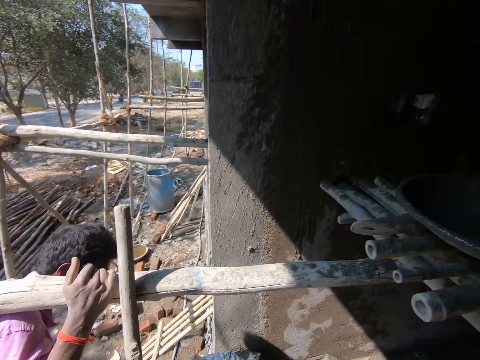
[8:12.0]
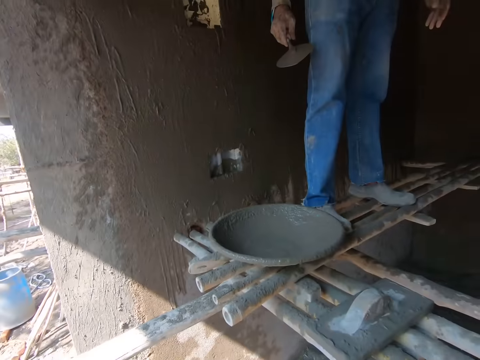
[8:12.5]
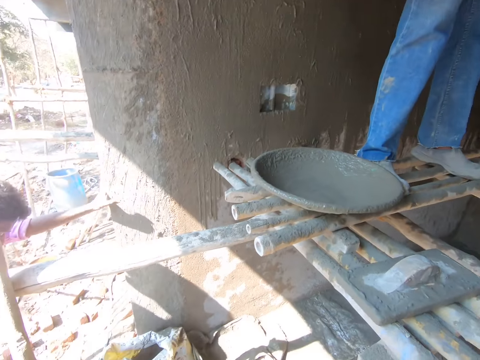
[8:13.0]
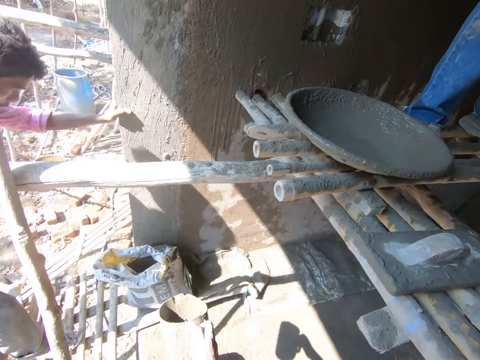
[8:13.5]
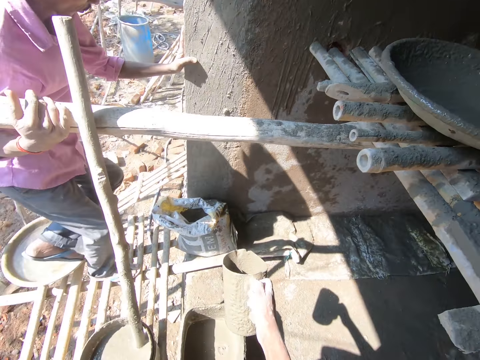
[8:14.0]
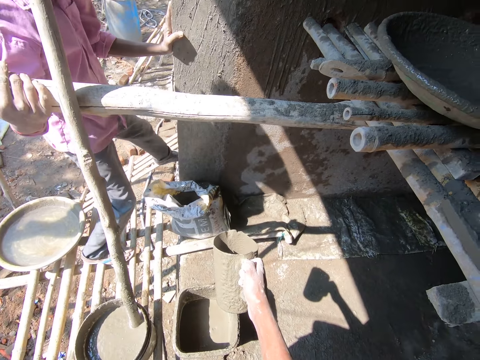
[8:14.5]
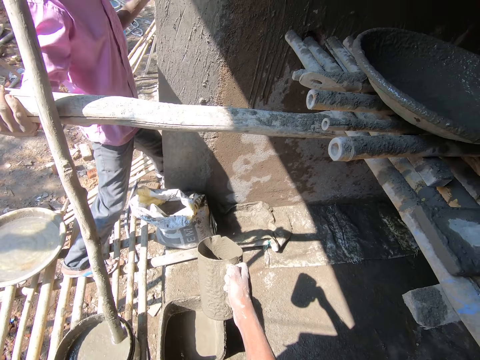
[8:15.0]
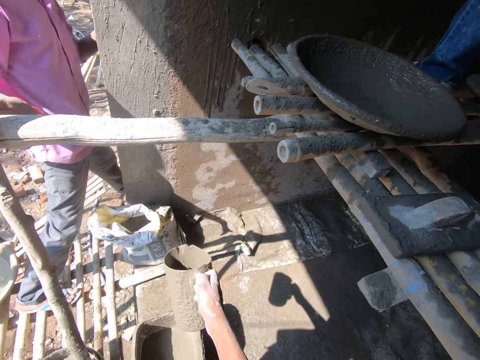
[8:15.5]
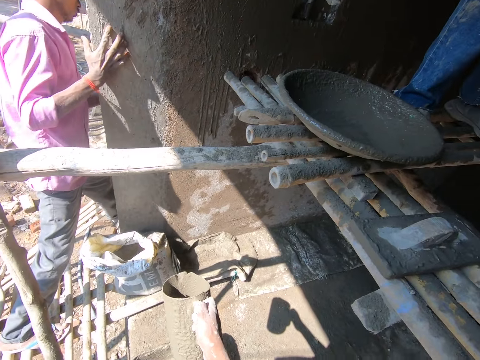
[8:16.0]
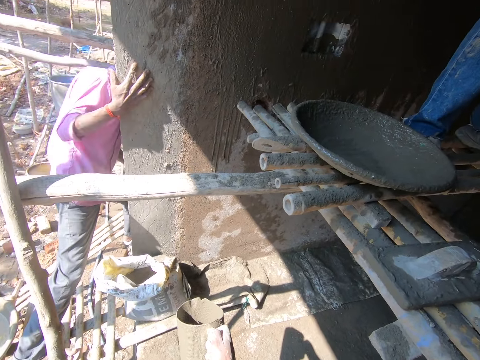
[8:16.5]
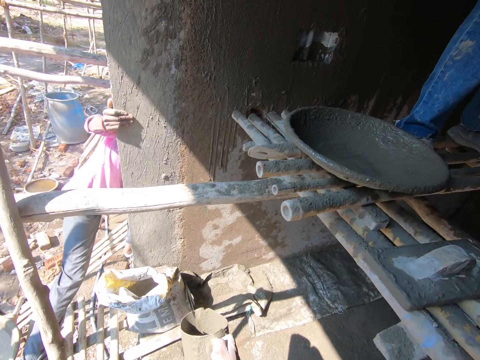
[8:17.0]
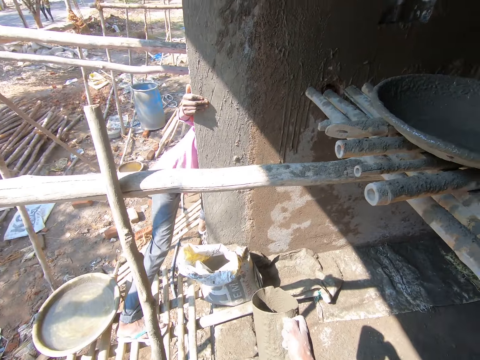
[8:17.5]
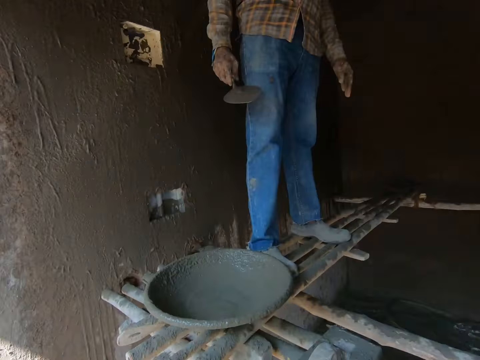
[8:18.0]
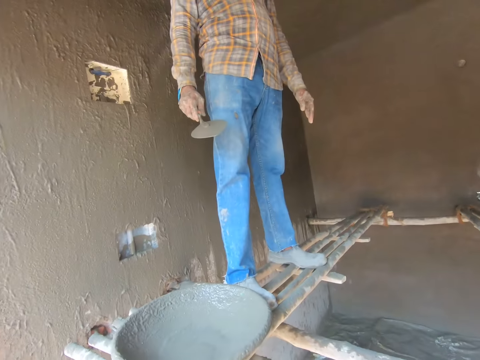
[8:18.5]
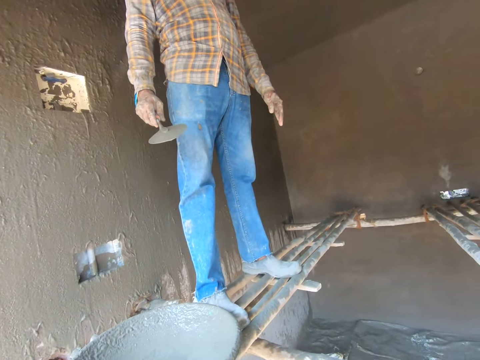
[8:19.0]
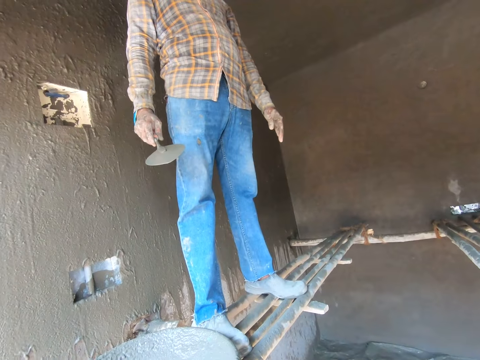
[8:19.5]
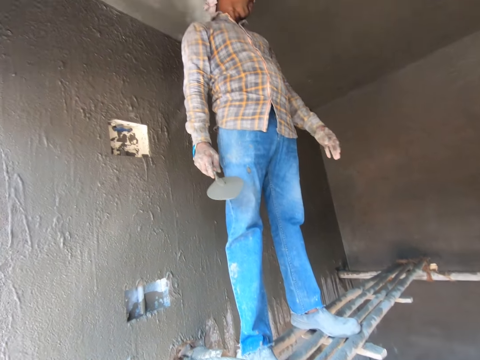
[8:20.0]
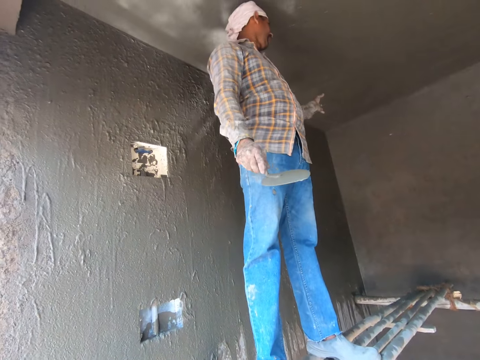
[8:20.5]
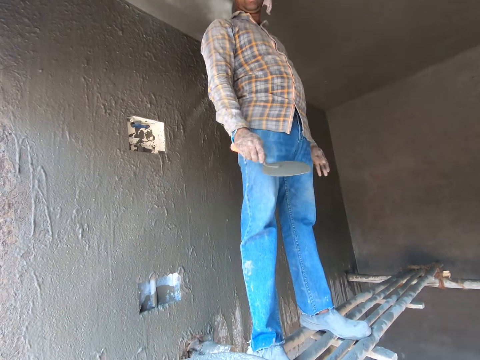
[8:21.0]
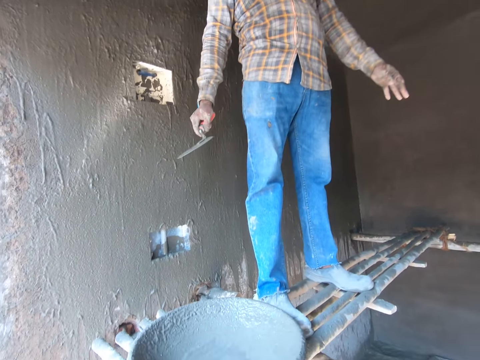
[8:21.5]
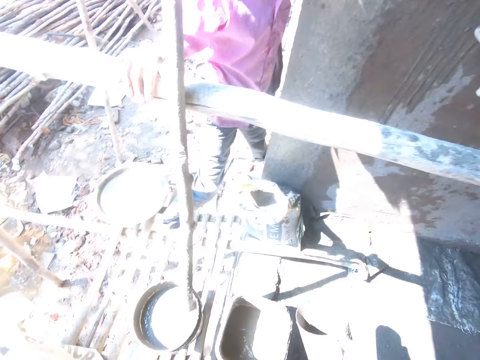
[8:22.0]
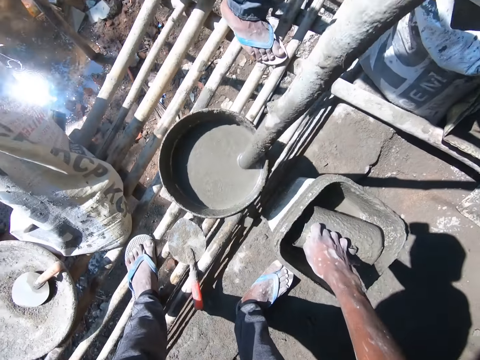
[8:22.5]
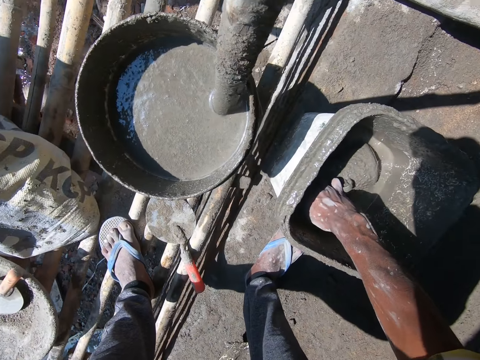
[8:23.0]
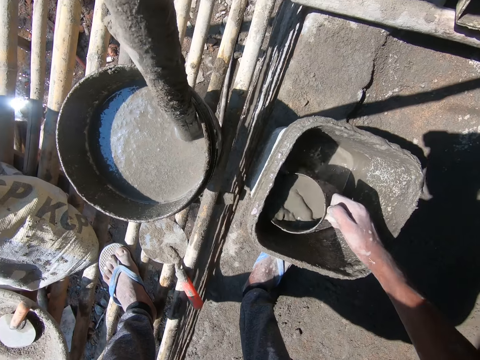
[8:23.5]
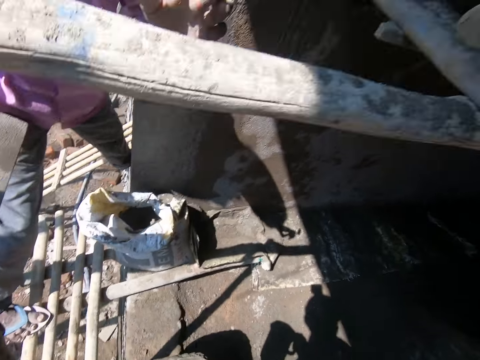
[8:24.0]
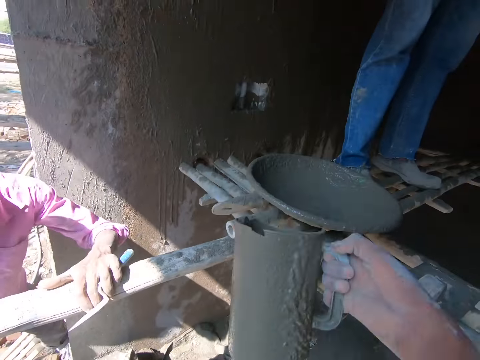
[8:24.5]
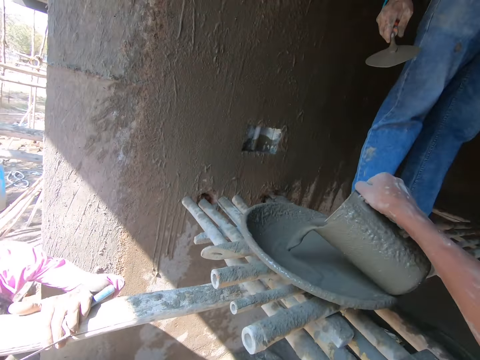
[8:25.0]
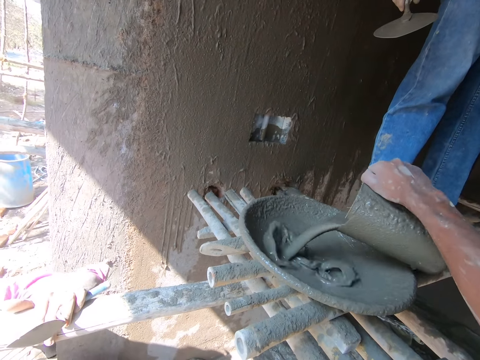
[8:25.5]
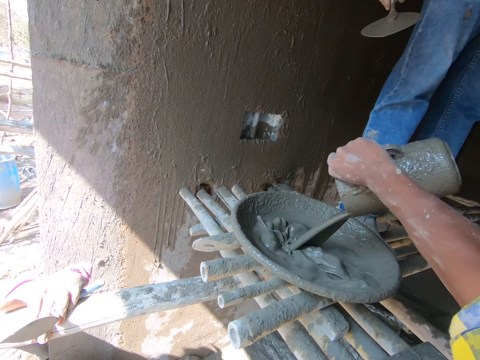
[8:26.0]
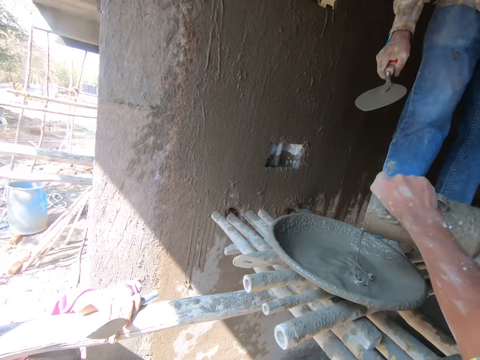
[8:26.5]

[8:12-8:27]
The camera wearer looks around the room. A person talks with the person next to him. The camera wearer interacts with a person. They fetch the mixture or mortar with the jug from the bucket and pour the mixture in the cement mixing bowl or tray.

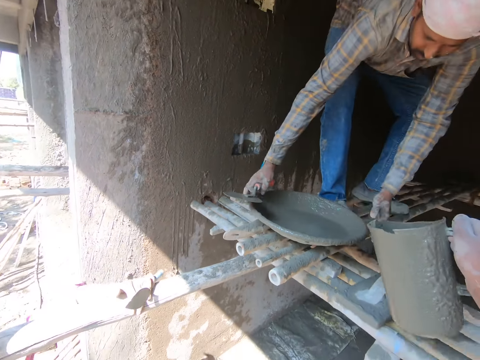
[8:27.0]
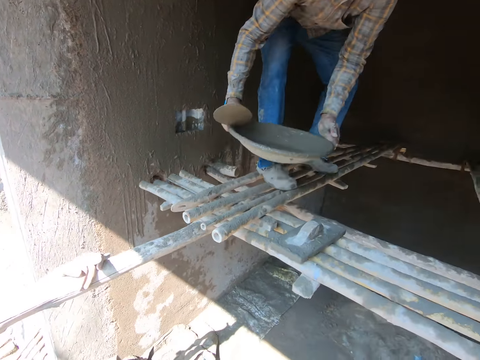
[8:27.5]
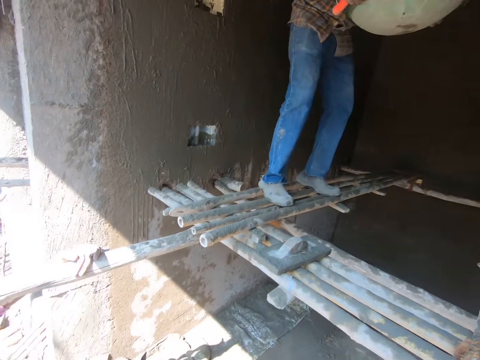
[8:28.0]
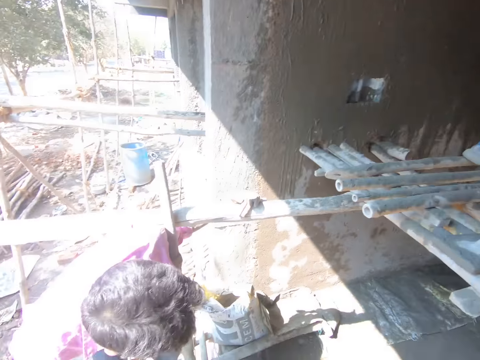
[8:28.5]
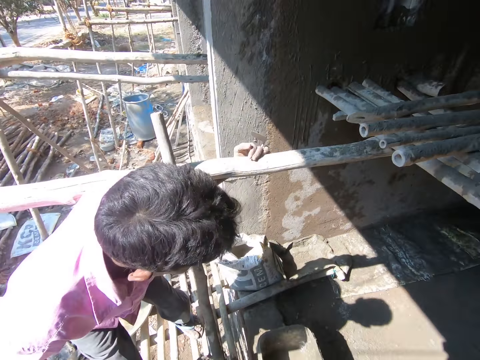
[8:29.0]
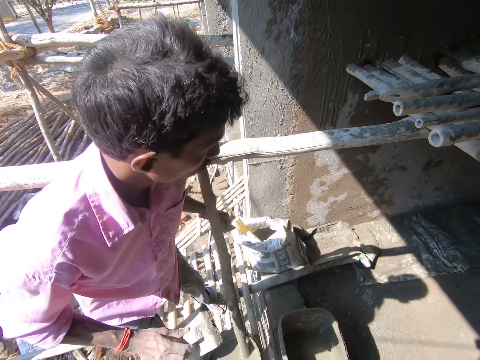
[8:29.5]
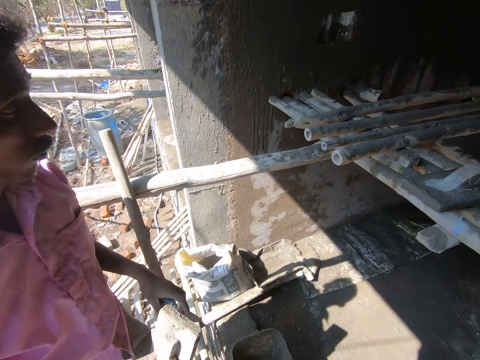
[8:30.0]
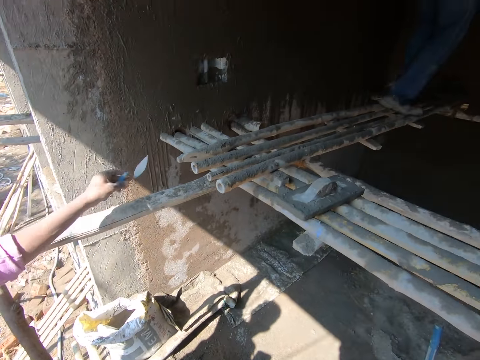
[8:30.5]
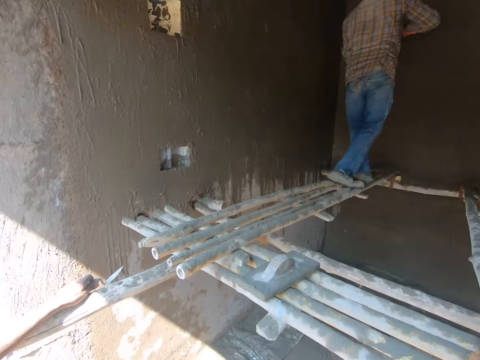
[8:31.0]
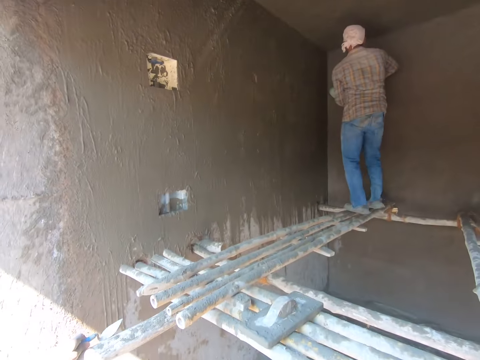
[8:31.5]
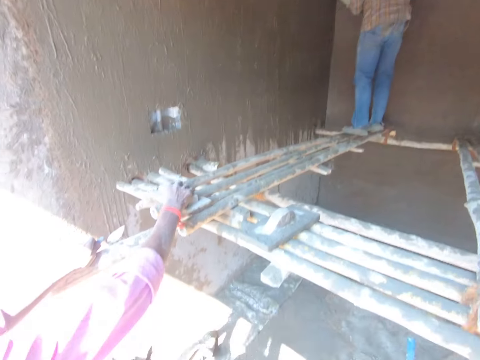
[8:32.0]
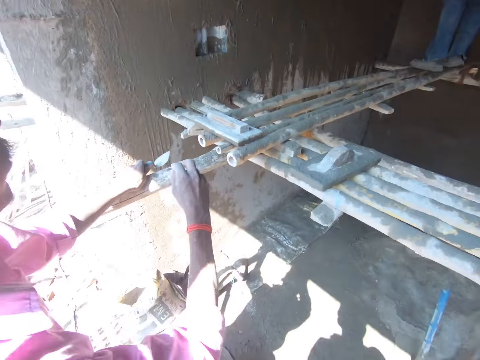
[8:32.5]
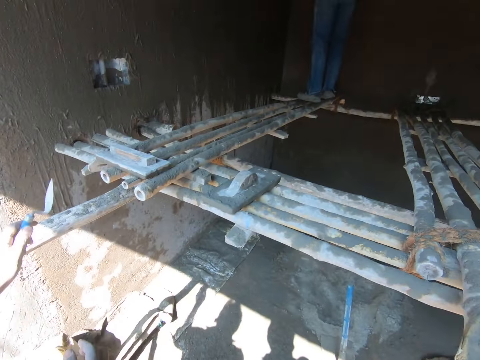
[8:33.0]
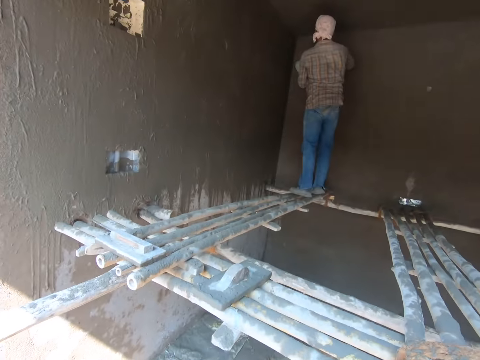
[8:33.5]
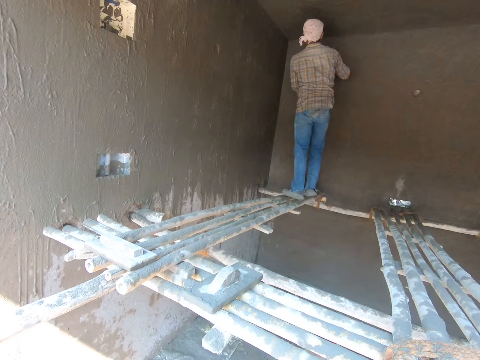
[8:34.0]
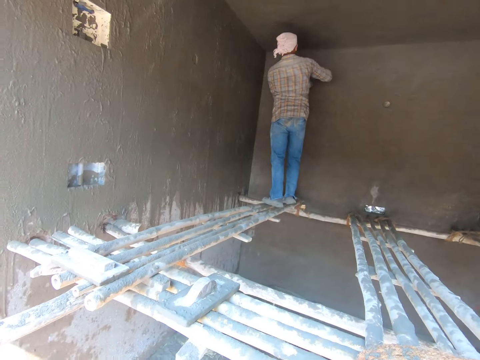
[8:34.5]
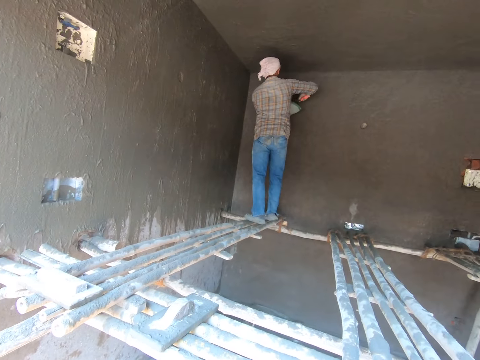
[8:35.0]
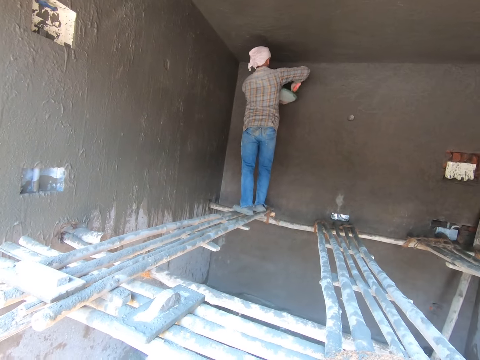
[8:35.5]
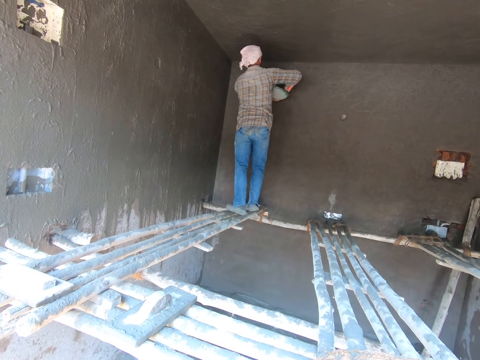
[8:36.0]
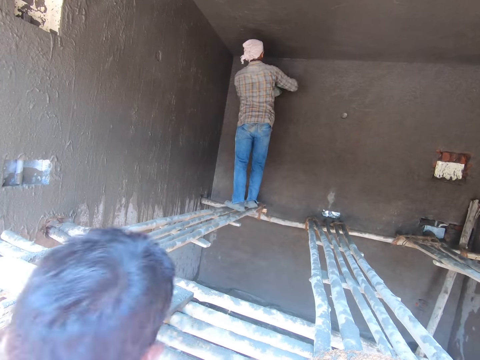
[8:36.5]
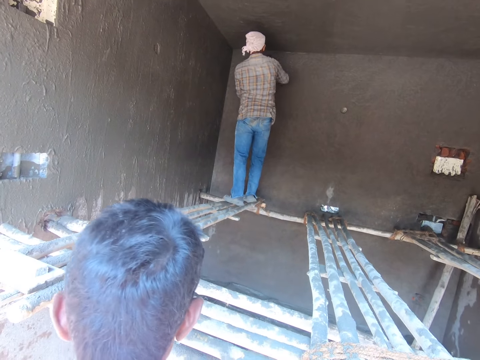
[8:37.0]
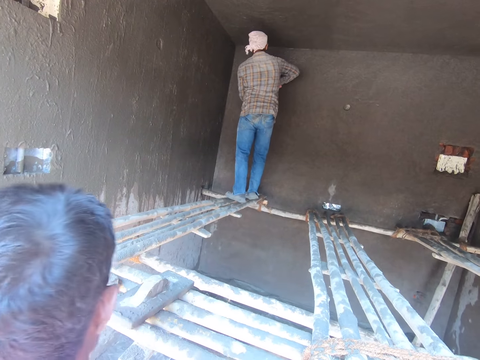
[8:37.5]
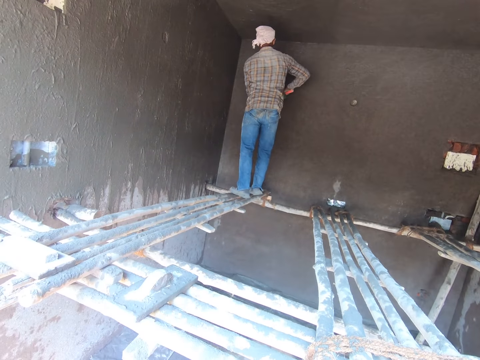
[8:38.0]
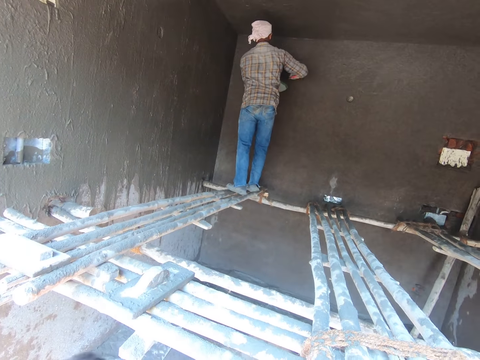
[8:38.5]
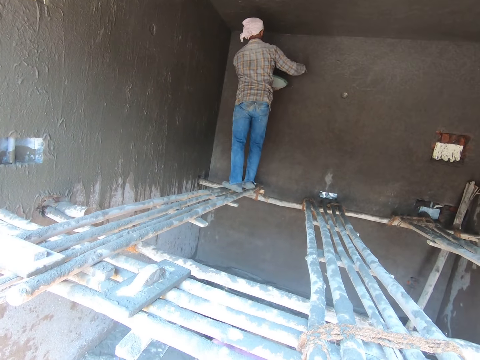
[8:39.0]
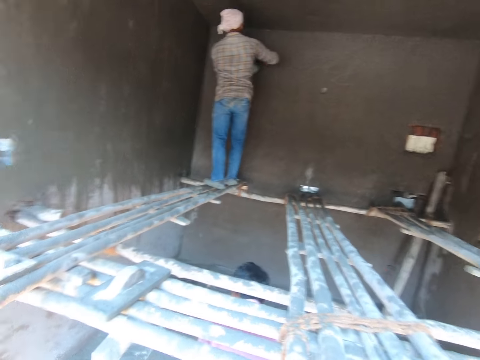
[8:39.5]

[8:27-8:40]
The camera wearer carries the tray with both hands. A person picks up the cement mixing bowl. The camera wearer looks at the person next to him. They look around the room. Another person puts the trowel on the wooden structure and puts the wooden float on the wooden structure. The camera wearer looks around. Someone sprinkles the mortar on the wall.
